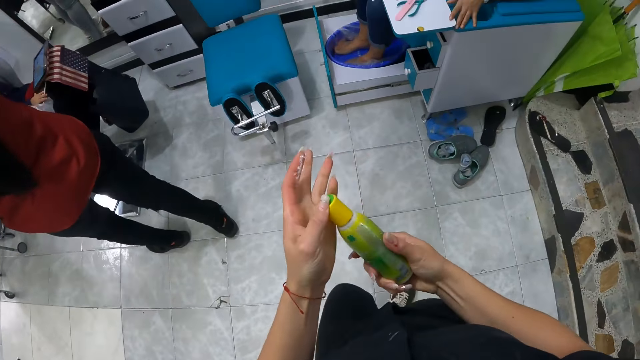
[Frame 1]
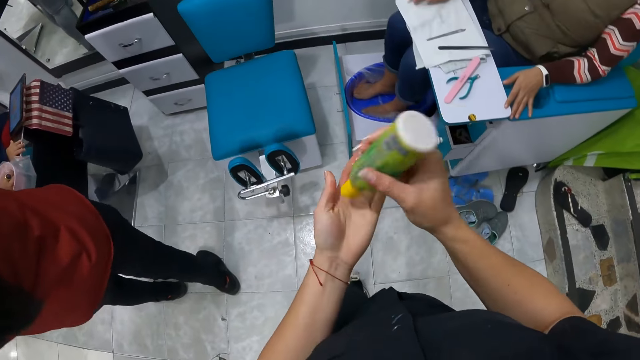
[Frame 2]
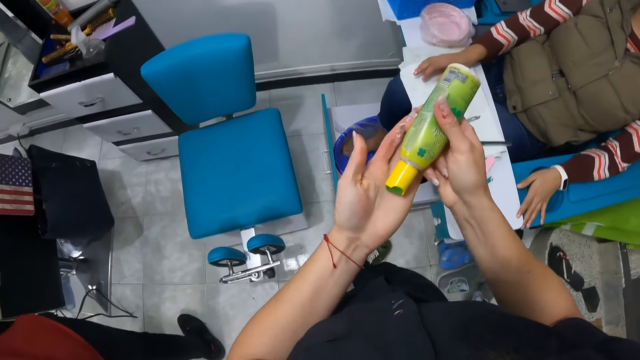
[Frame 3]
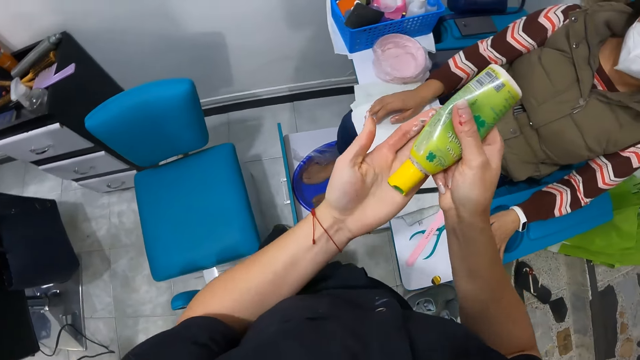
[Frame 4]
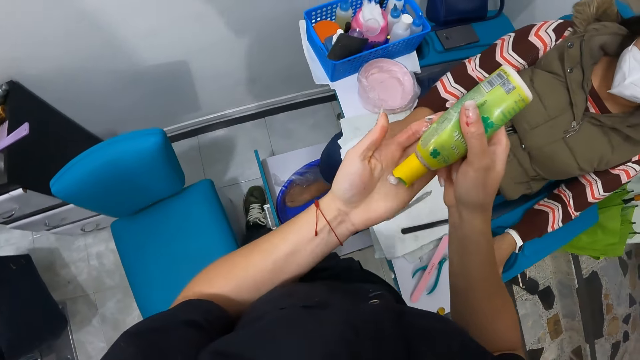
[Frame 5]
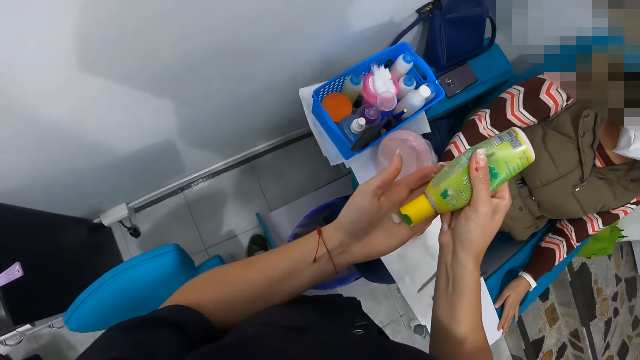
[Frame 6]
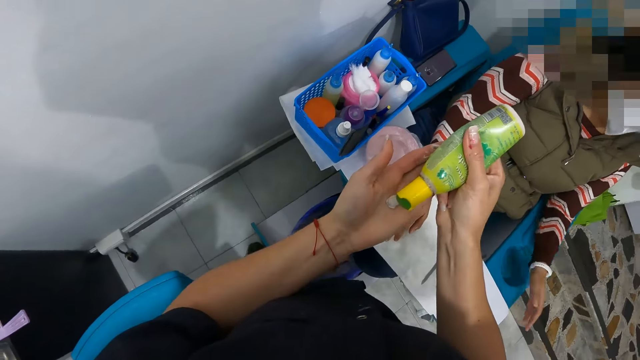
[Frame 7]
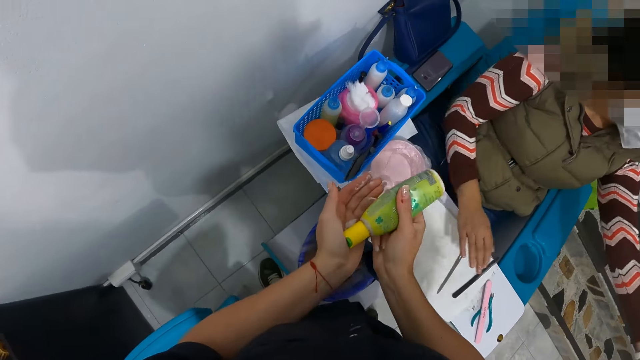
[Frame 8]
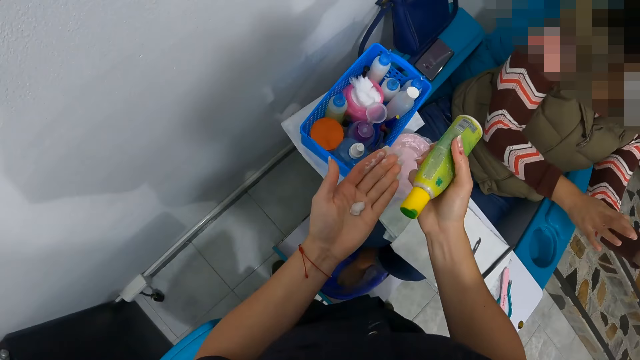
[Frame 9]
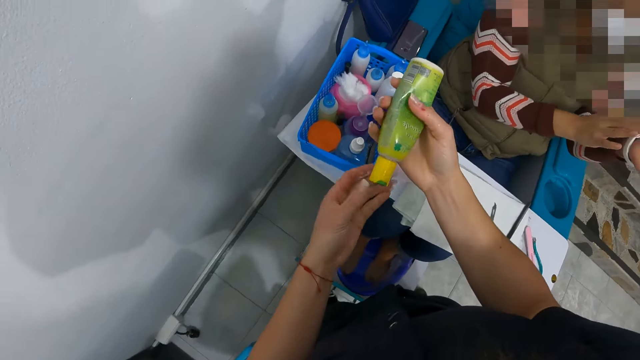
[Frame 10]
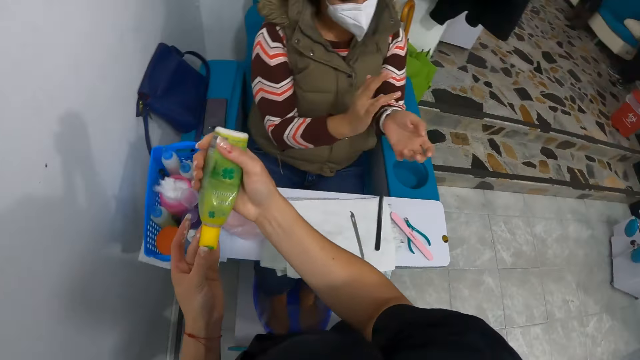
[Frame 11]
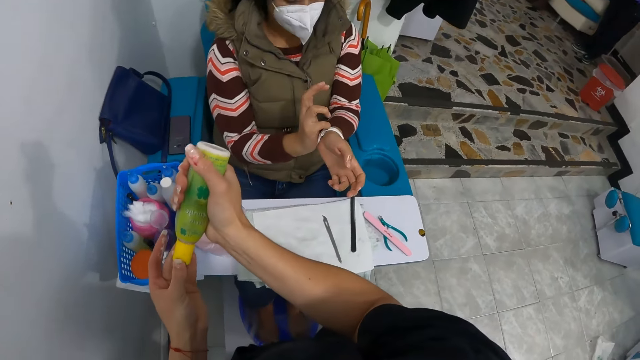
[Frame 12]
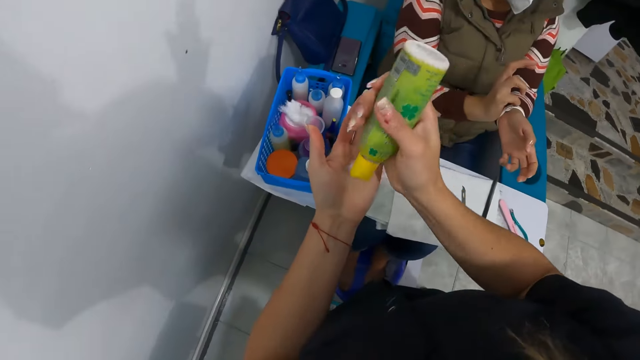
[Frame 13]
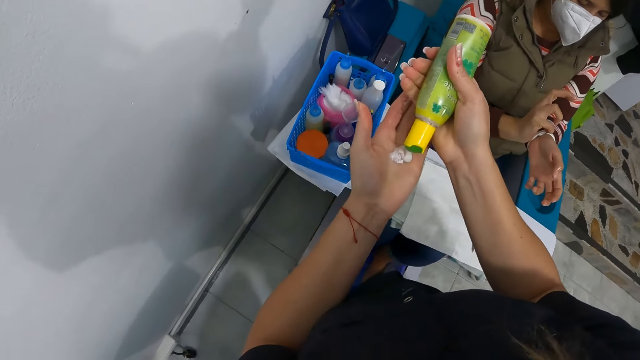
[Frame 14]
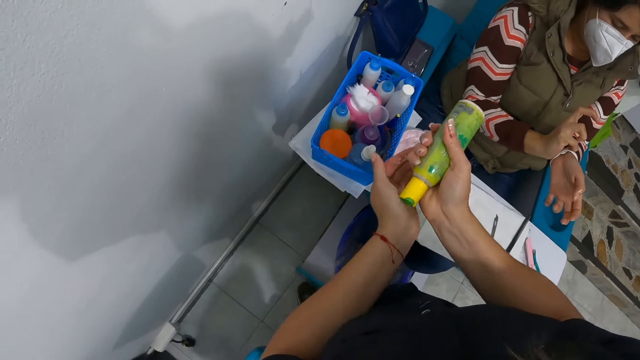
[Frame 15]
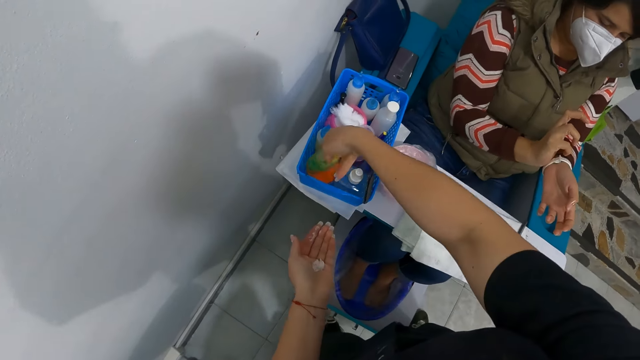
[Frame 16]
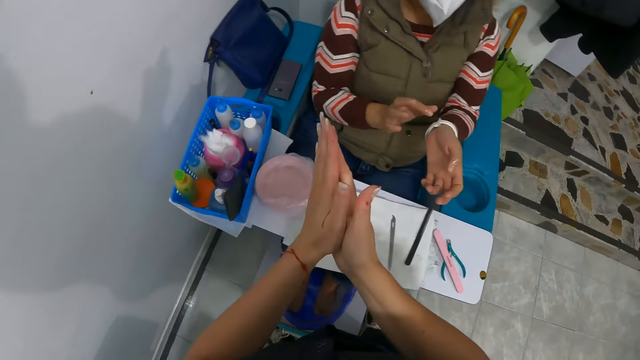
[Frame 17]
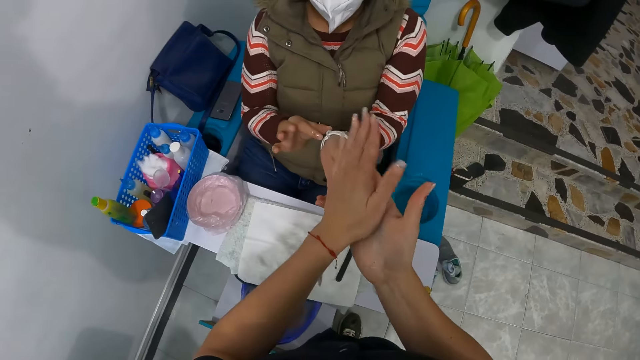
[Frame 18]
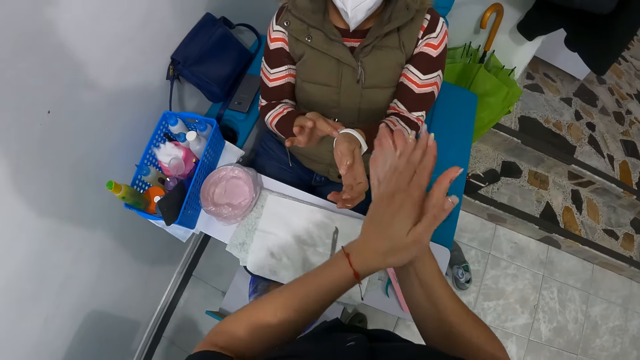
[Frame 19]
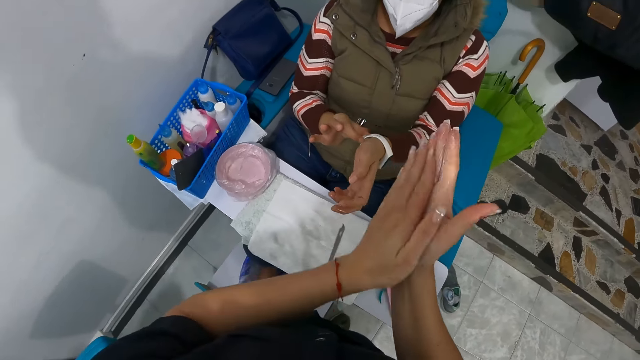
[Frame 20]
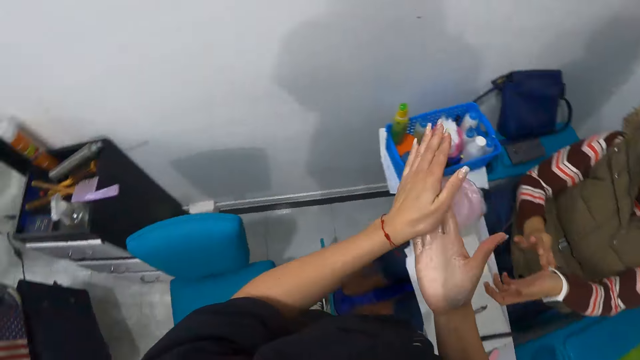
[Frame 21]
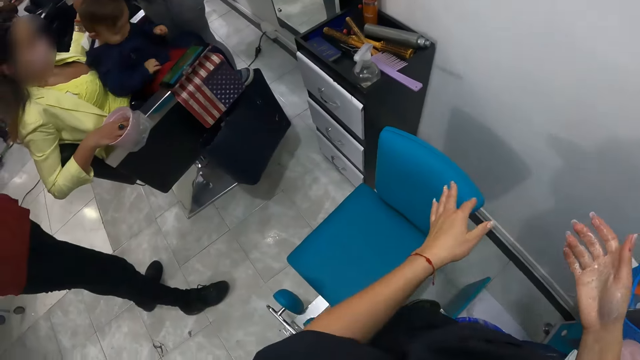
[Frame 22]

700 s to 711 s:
The camera wearer turns the cream bottle with both hands. She squeezes out some cream from the cream bottle in her right hand onto her left hand. She closes the cream bottle in her right hand with her left hand. She opens the cream bottle with her left hand. She squeezes out some cream from the cream bottle in her right hand onto her left hand. She closes the cream bottle in her right hand with her left hand. She drops the cream bottle in the basket with her right hand. She spreads the cream in her left hand on both hands. The woman removes a watch from her left hand with her right hand.

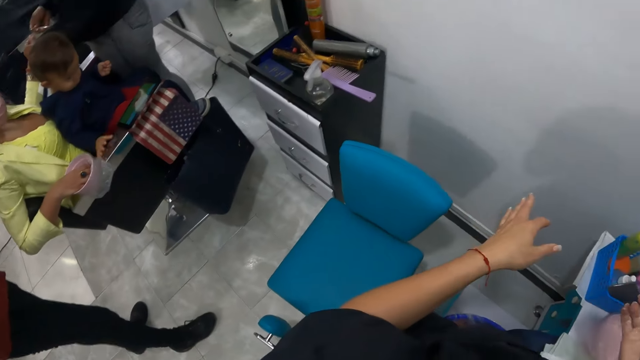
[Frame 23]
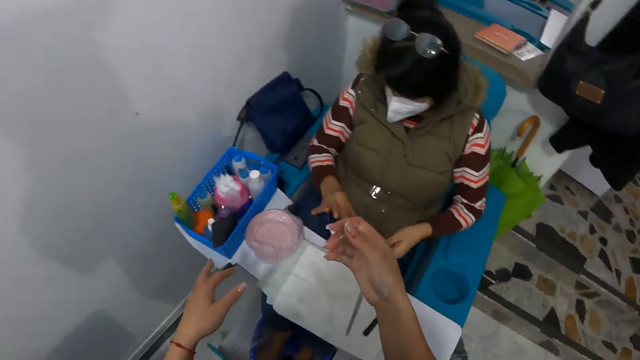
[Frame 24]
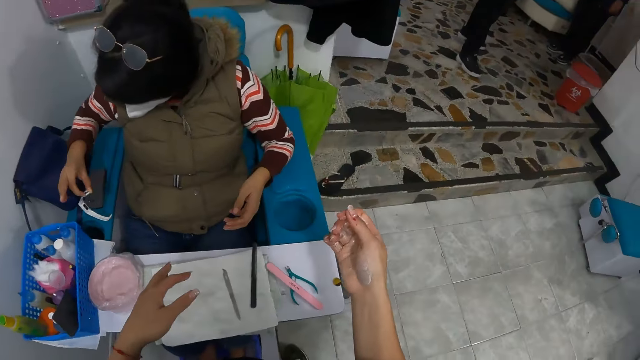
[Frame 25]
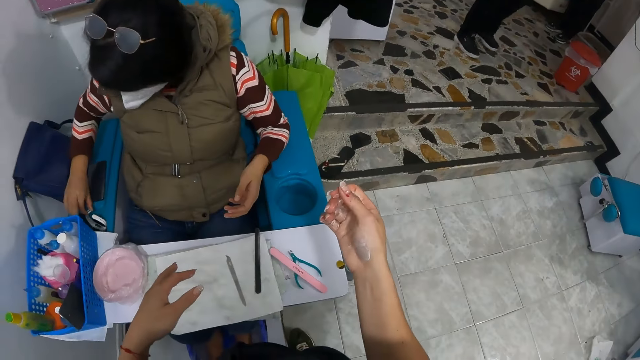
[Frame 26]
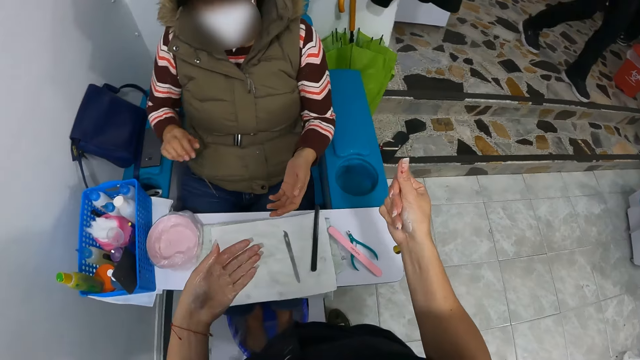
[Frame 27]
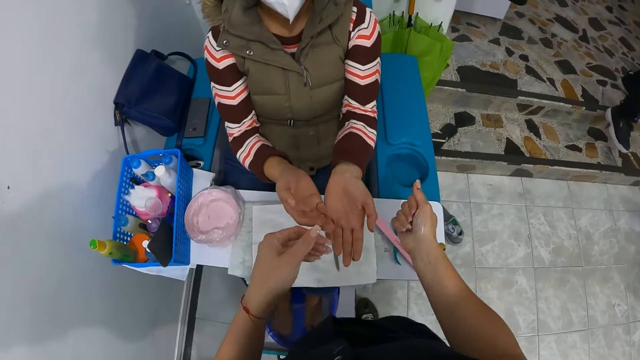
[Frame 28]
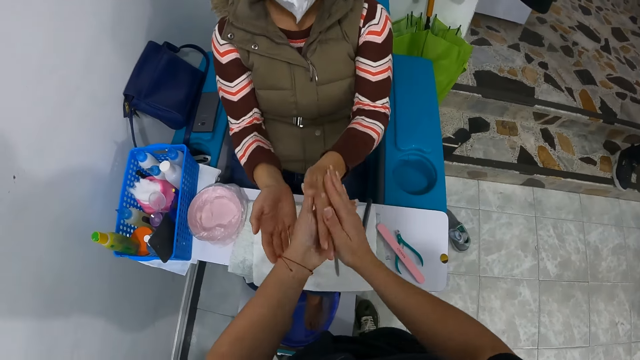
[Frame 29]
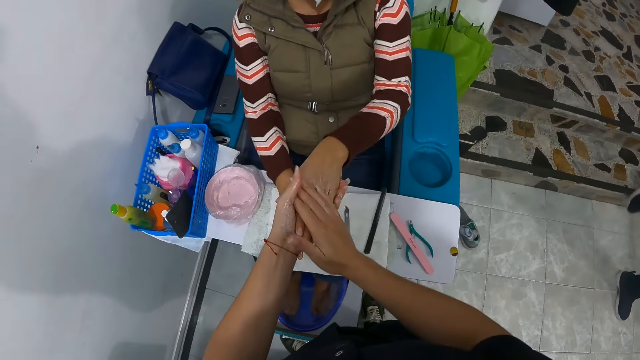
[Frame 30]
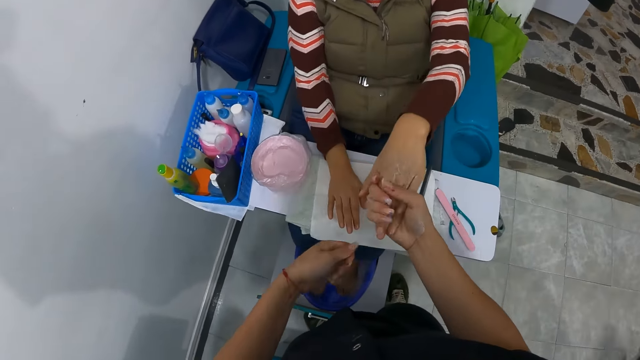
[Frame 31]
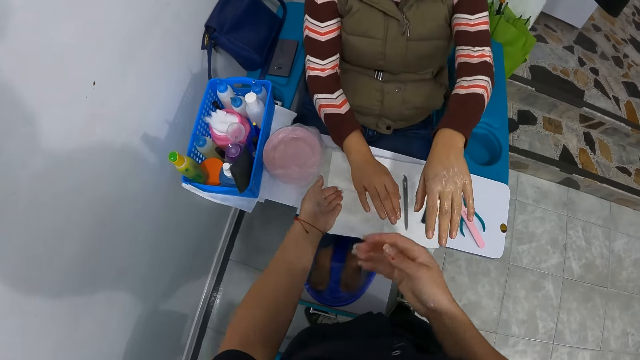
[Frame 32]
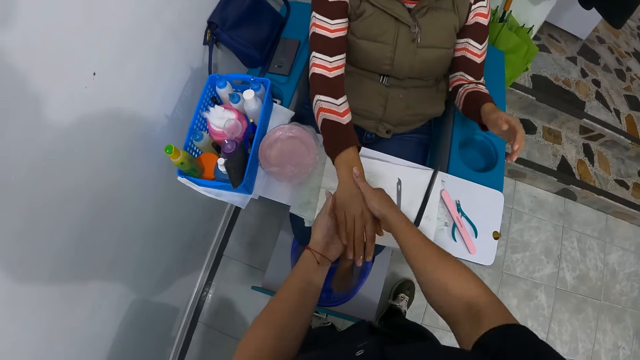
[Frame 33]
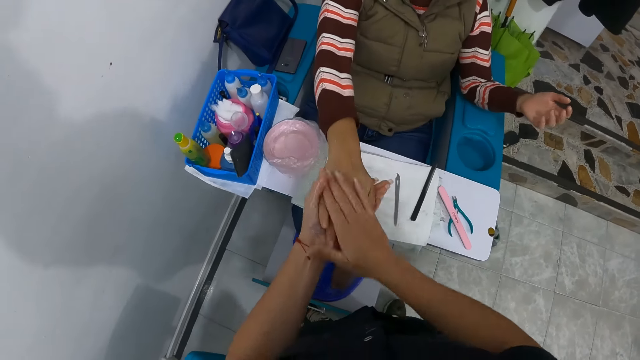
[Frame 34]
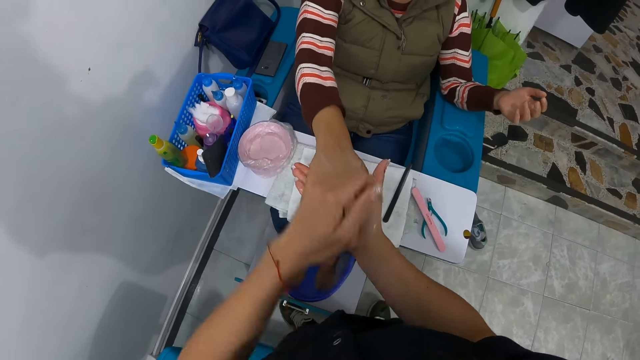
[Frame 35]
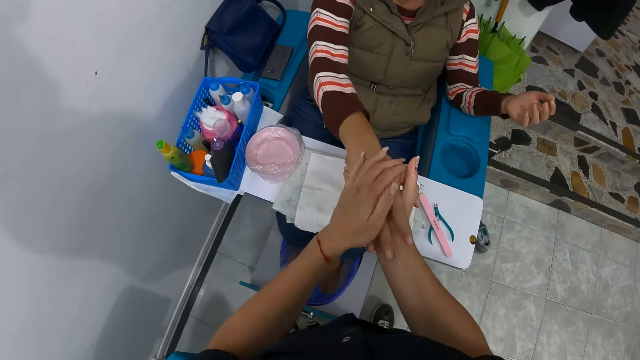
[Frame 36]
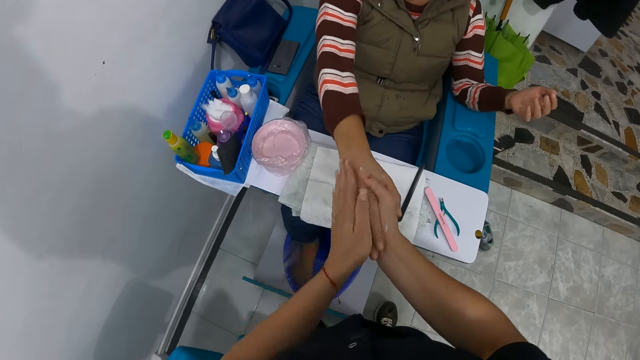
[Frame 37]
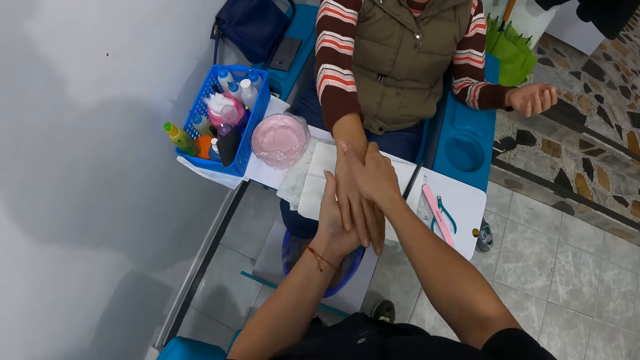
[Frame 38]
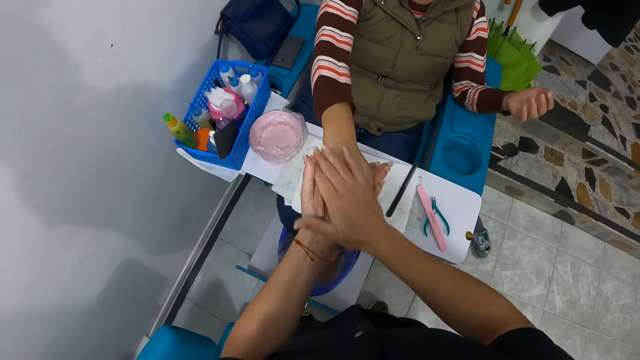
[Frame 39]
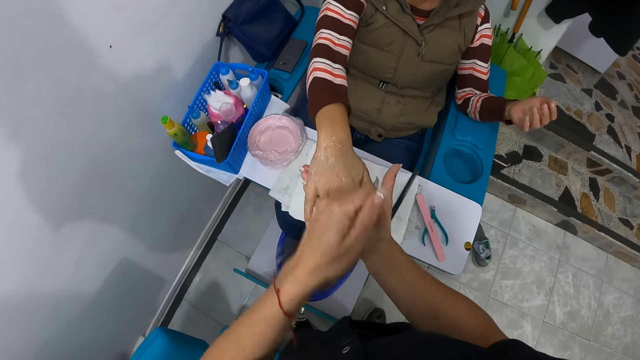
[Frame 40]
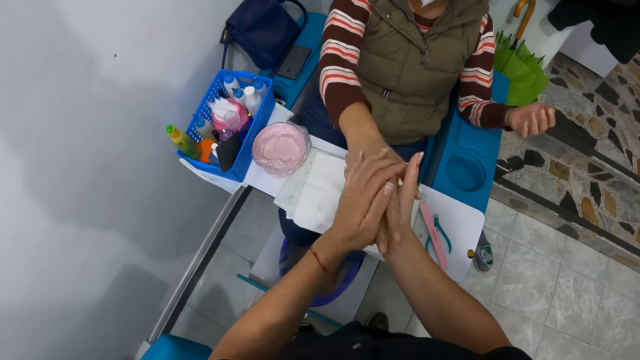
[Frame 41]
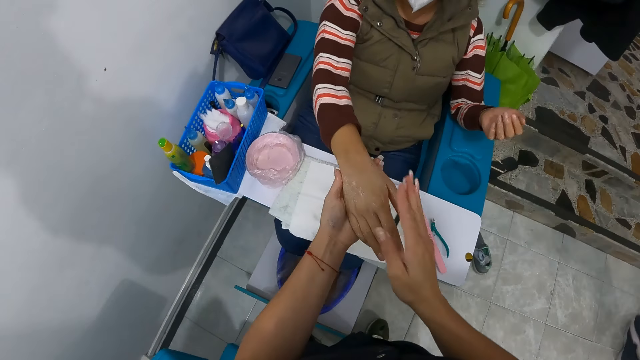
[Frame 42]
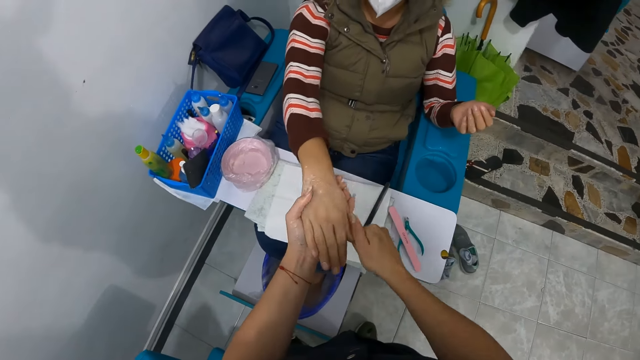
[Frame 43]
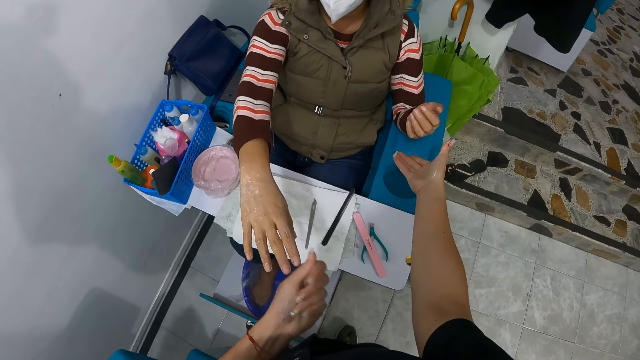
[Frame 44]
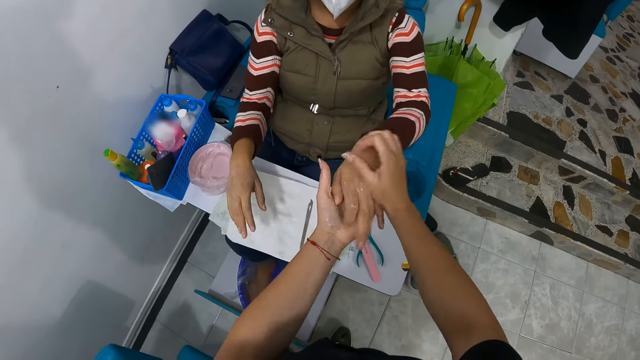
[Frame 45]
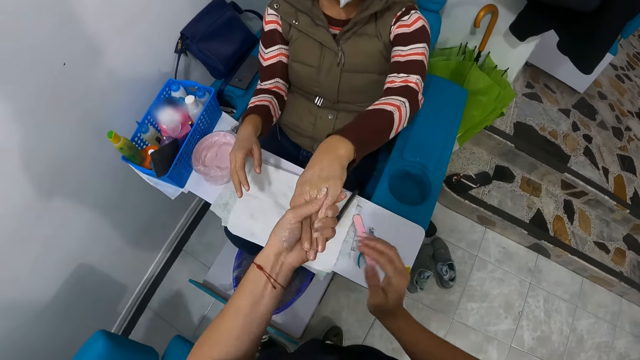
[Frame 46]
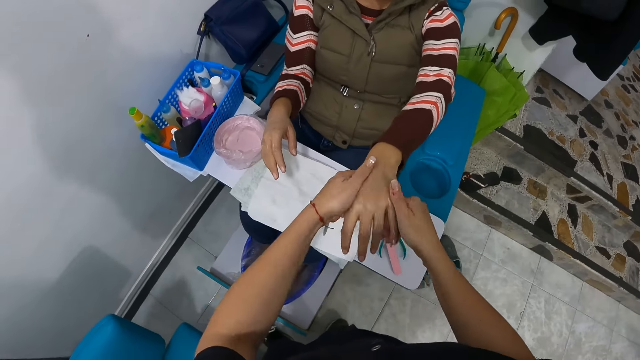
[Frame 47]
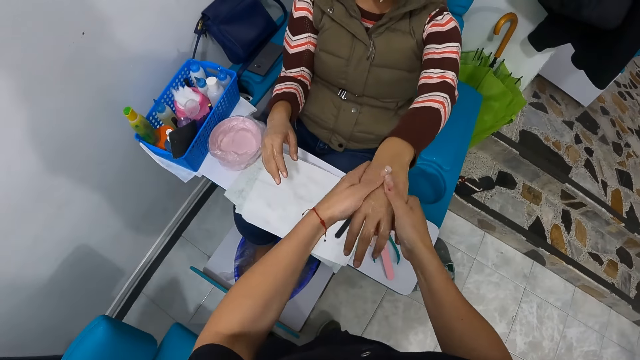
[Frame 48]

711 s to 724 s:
A woman drops the watch in a hole in the arm-rest of a chair. The camera wearer applies the lotion onto both hands. They rub the cream on the left hand of the woman with both hands. They rub the cream on the right hand of the woman with both hands. They rub the cream on the left hand of the woman with both hands. They massage the hand.
